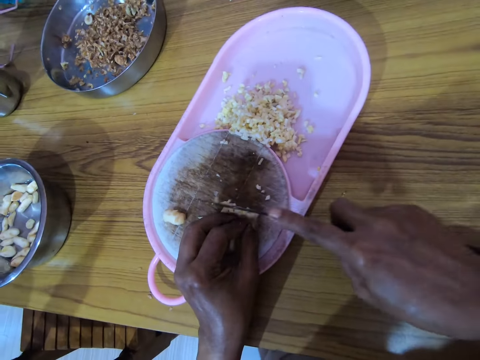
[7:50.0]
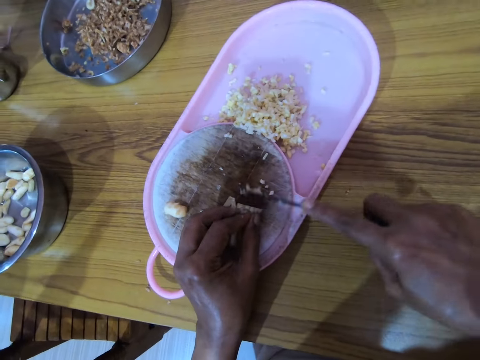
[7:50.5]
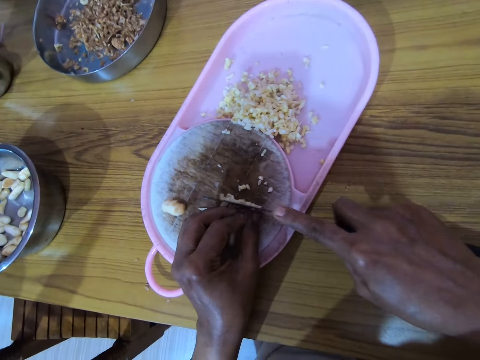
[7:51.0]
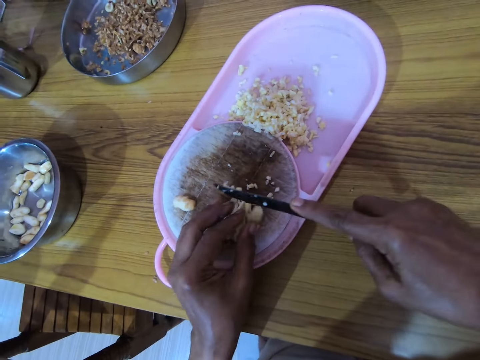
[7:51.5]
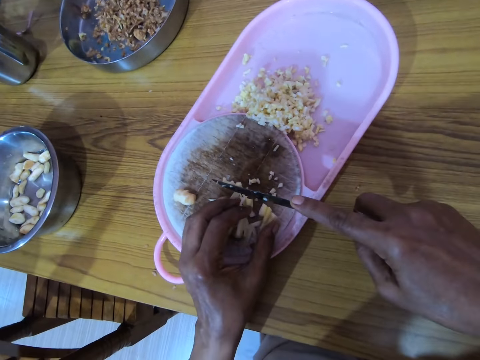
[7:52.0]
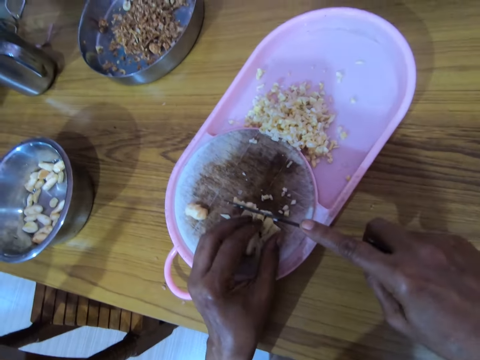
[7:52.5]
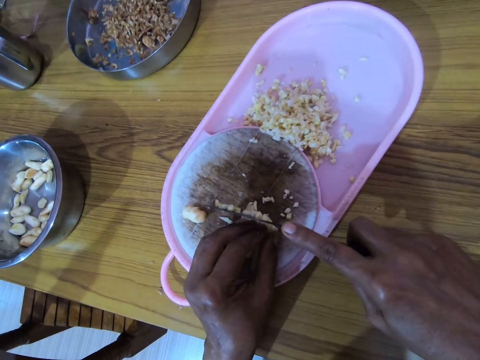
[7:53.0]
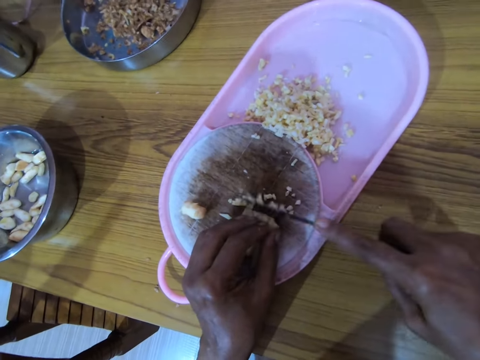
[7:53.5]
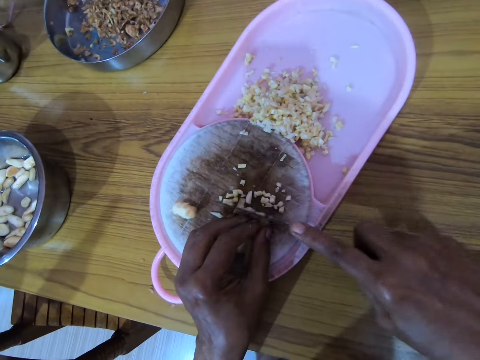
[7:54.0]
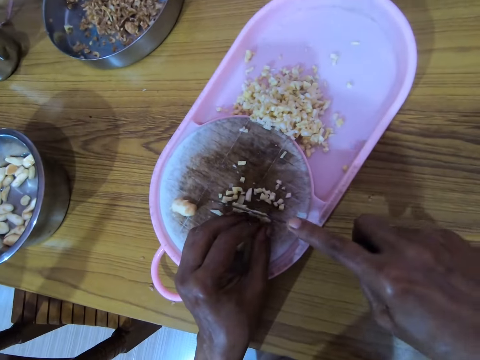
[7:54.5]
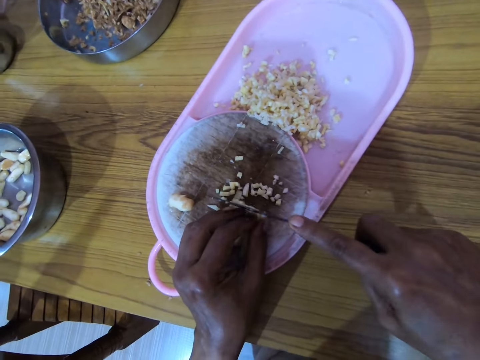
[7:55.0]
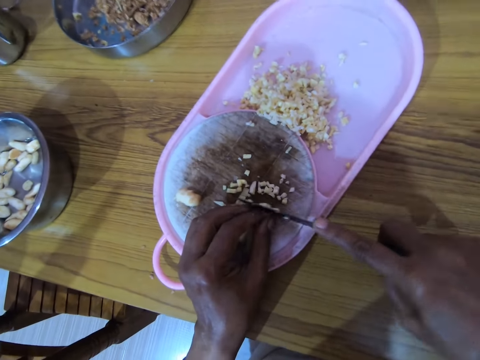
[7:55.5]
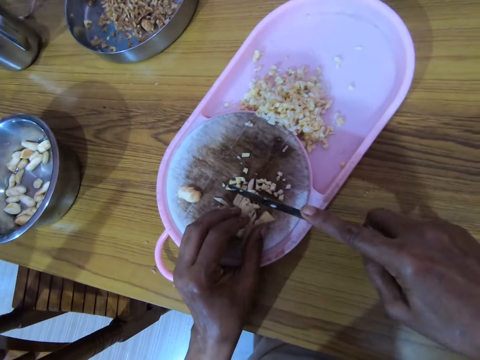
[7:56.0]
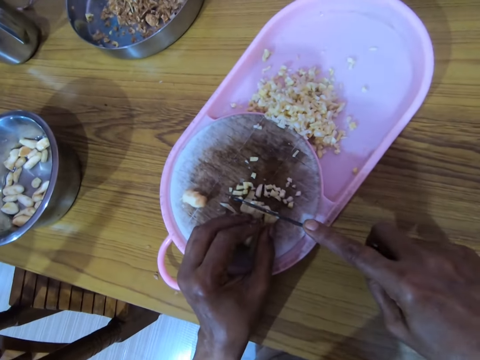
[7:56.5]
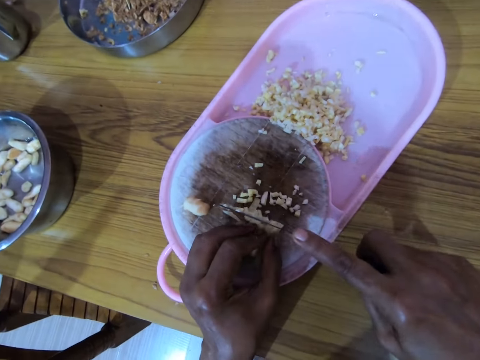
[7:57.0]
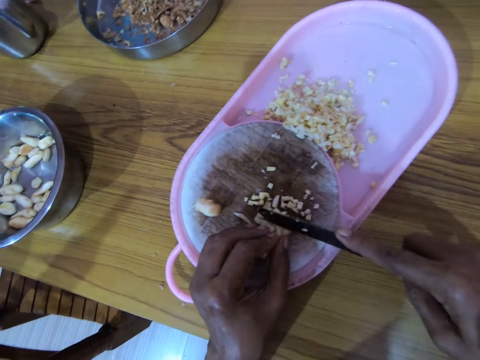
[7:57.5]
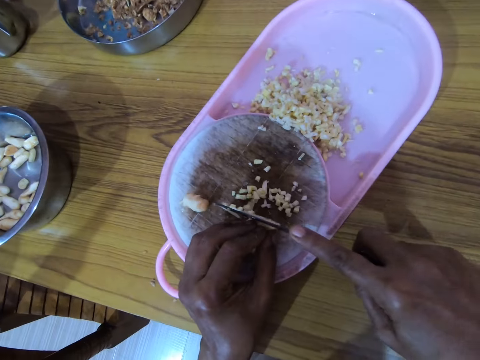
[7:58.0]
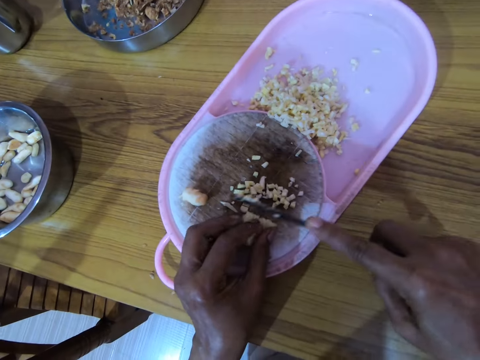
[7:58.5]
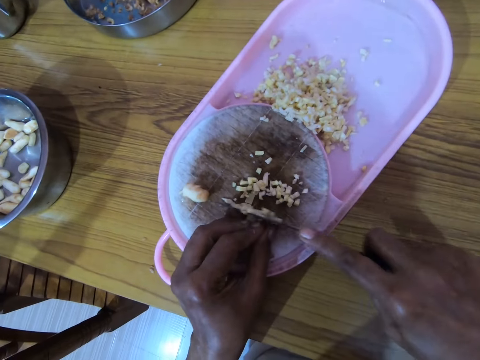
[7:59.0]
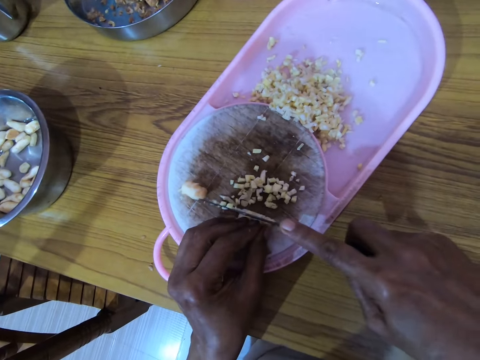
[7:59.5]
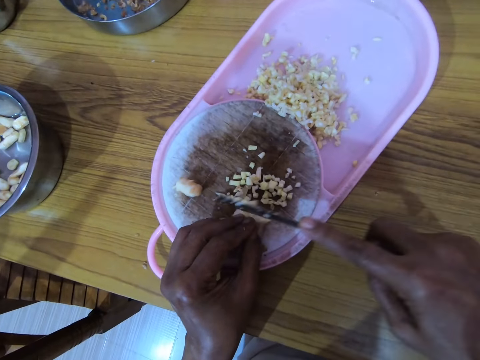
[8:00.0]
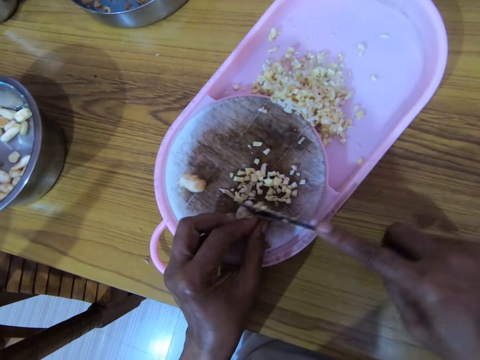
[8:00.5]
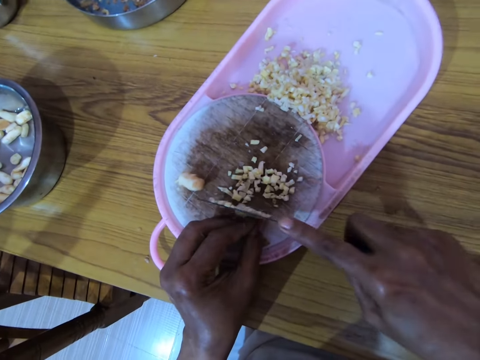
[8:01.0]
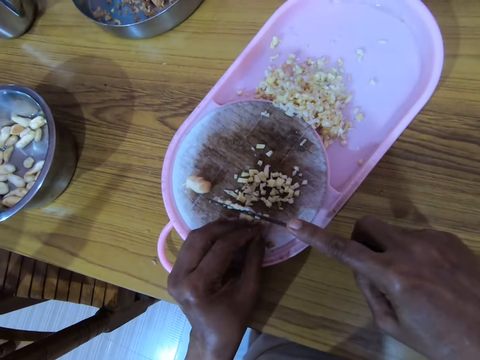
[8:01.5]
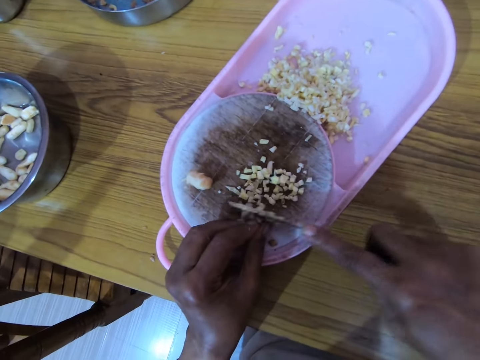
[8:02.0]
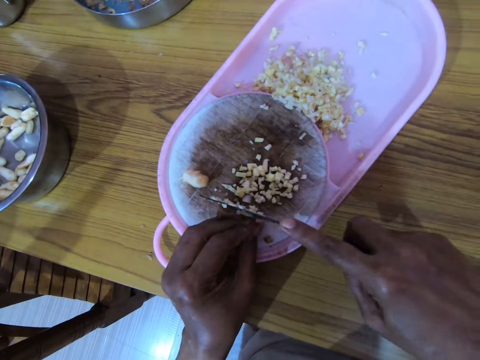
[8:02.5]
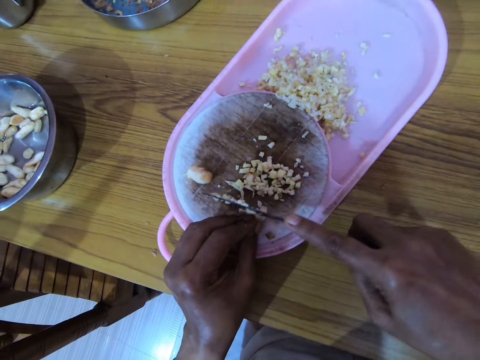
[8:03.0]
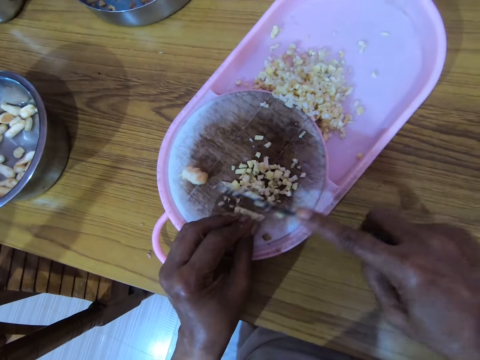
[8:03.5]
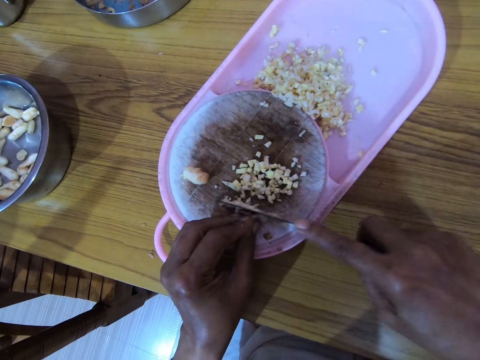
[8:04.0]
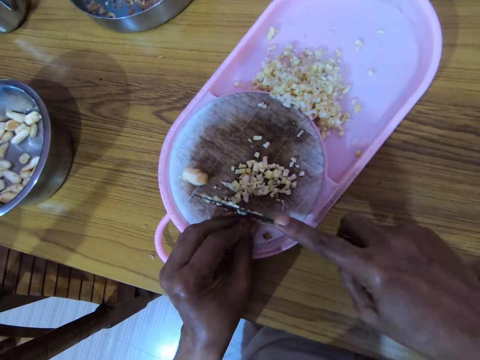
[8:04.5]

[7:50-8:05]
The camera wearer aligns gingers. They chop the gingers. They align the gingers. They chop the gingers.

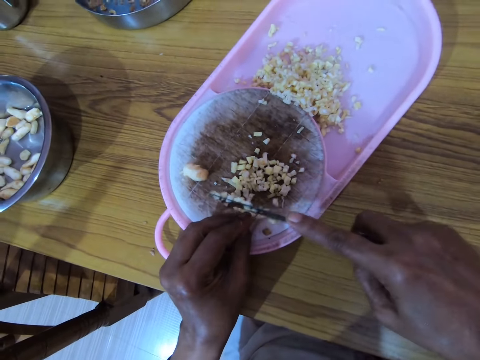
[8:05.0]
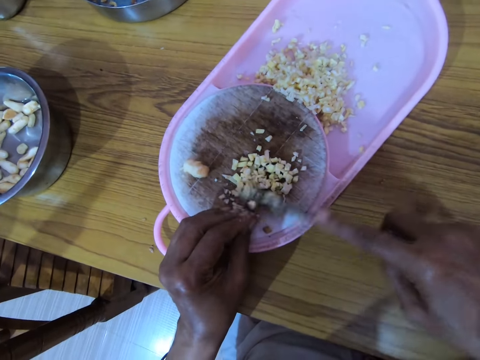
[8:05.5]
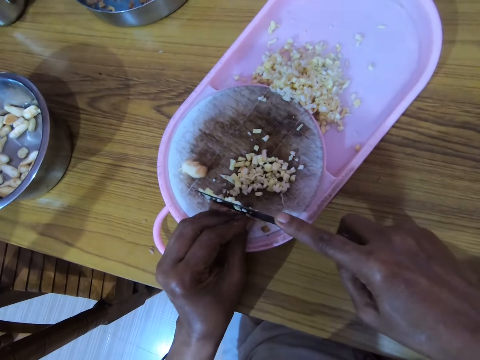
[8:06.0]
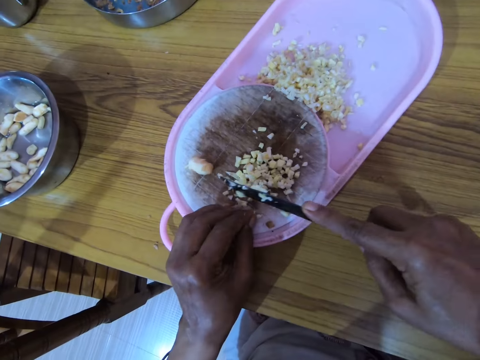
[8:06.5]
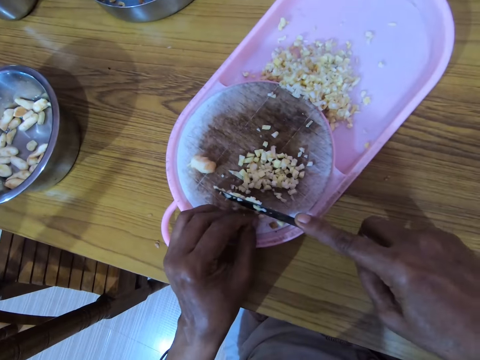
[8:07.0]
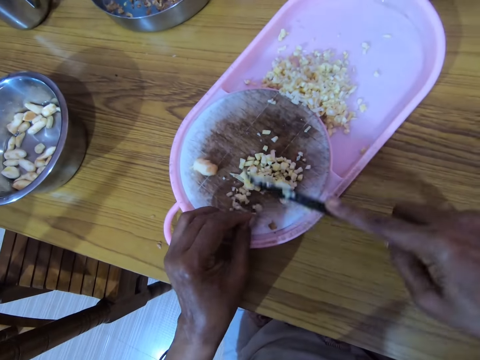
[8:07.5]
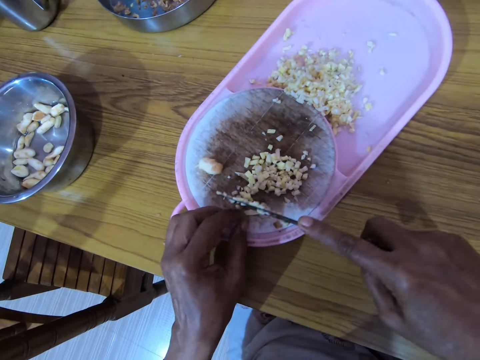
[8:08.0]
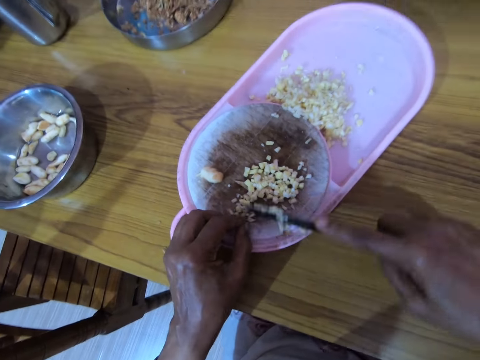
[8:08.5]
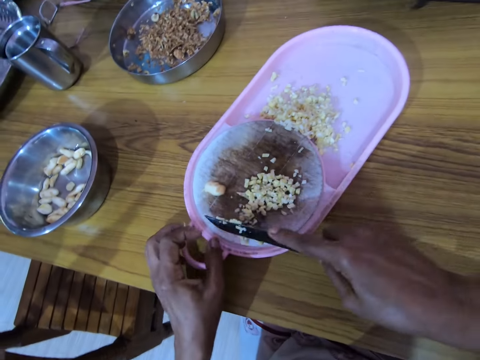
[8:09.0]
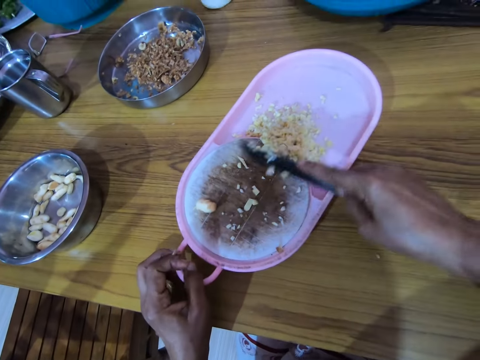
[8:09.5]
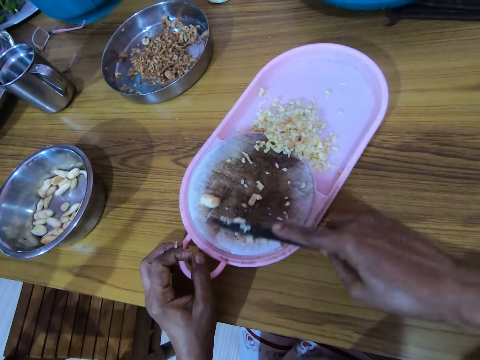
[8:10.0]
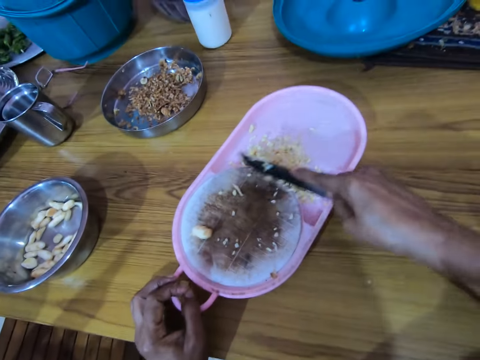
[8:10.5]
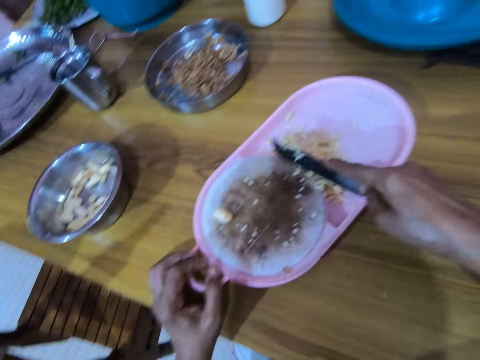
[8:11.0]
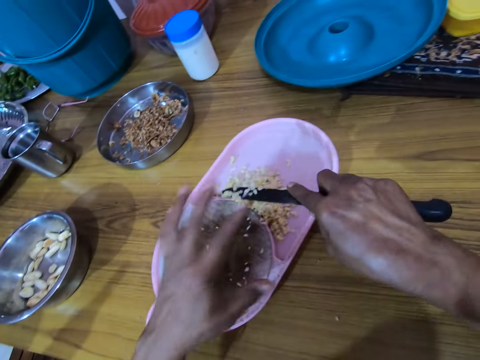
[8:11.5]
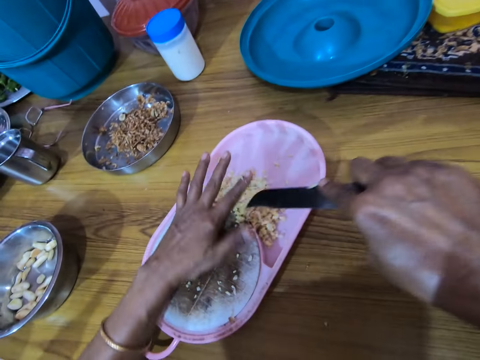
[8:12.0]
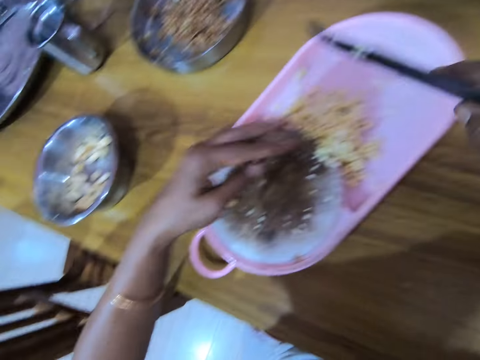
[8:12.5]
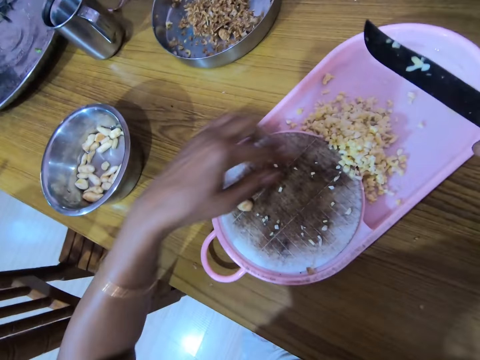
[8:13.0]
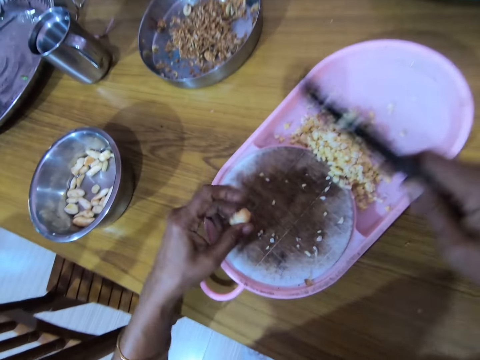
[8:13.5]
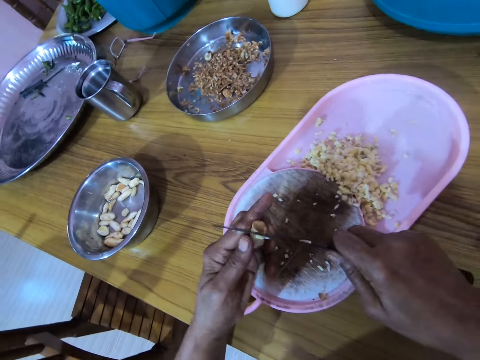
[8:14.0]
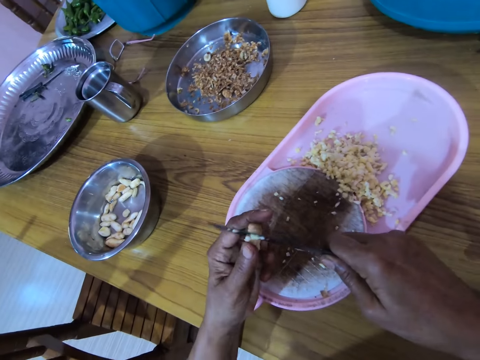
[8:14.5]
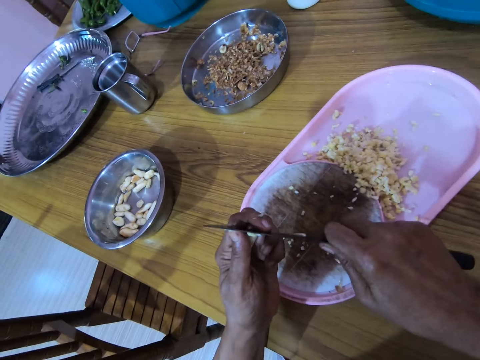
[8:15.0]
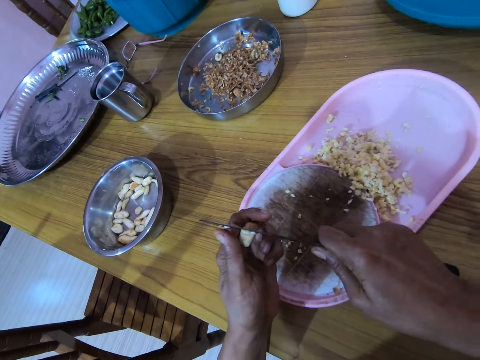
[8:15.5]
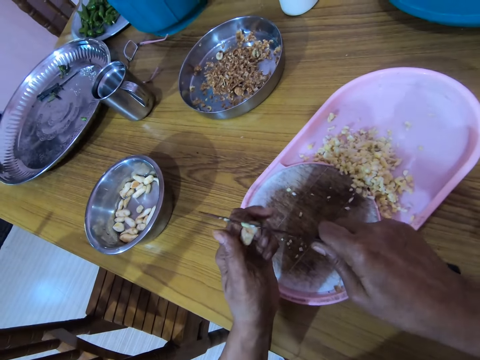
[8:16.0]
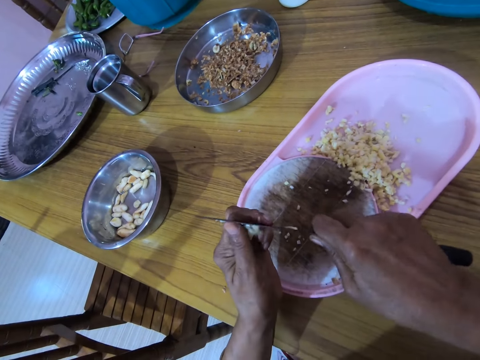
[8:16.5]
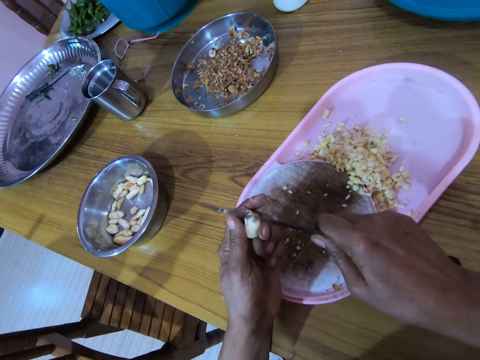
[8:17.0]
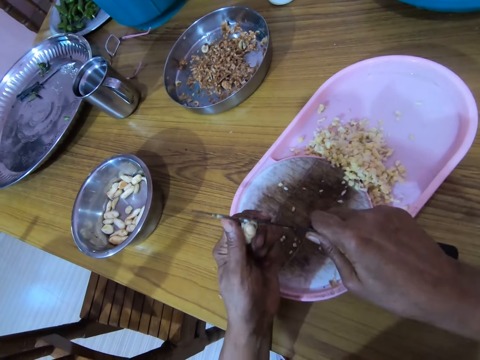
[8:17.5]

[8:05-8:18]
The camera wearer wipes a chopping board with a knife. He removes the nuts from the board with the knife with his right hand. He wipes the knife with his left hand and shakes his left fingers. He picks up a nut or ginger with his left hand. He peels the ginger. He cuts the nut with the knife with his right hand.
